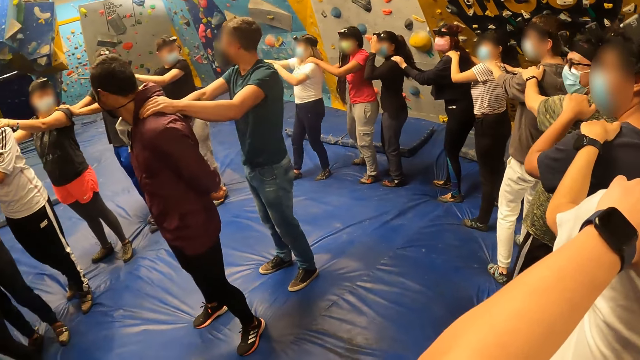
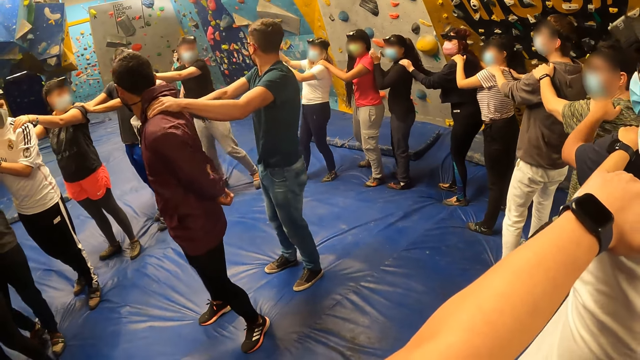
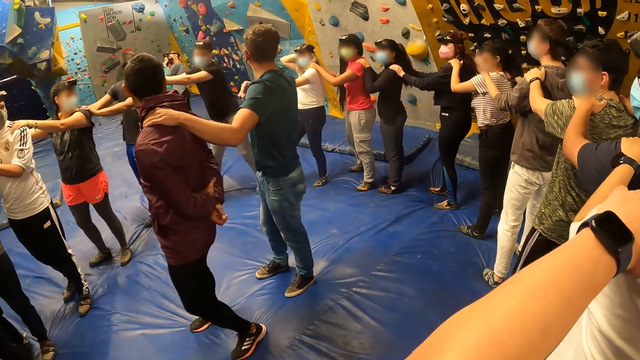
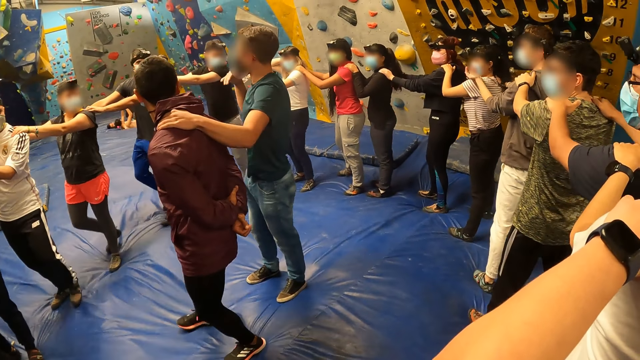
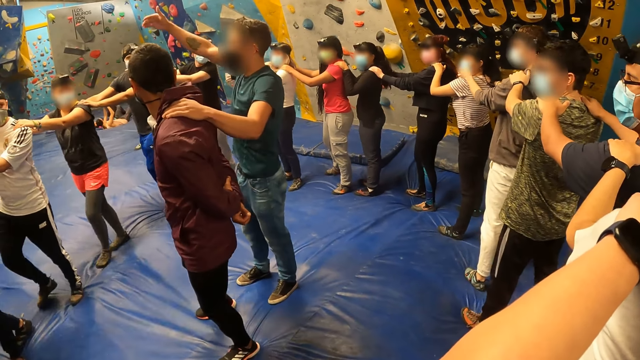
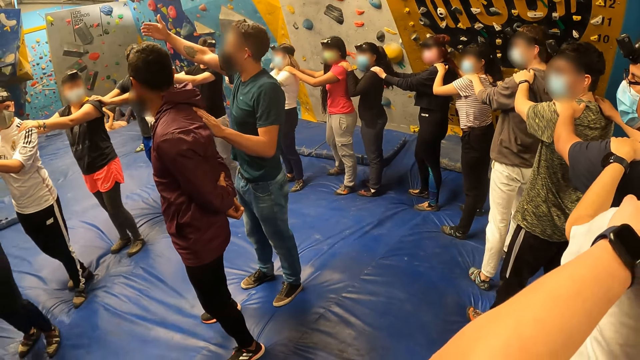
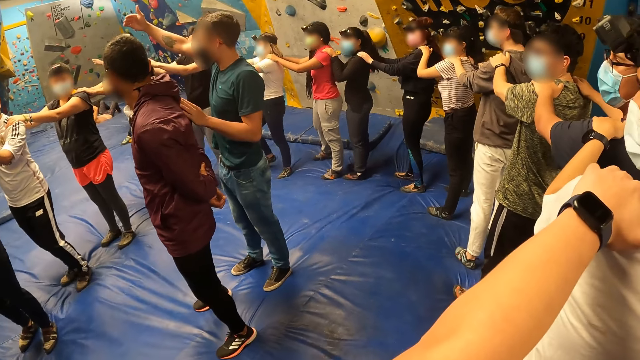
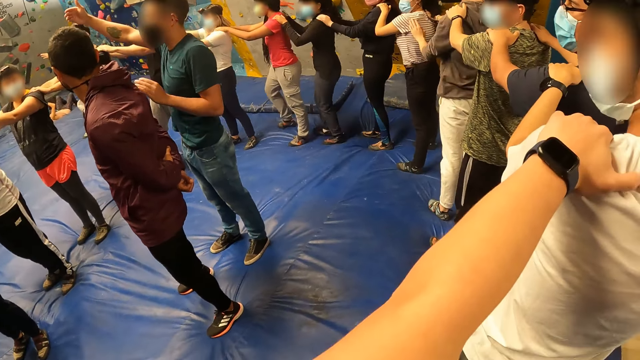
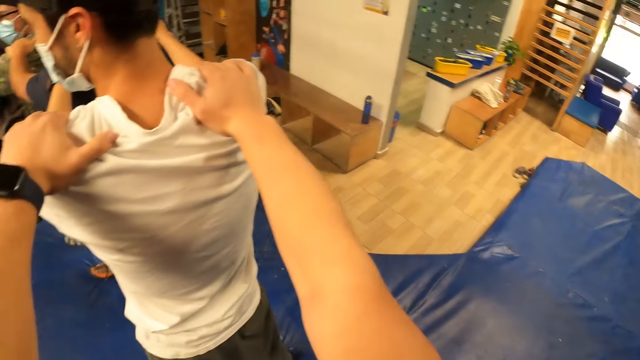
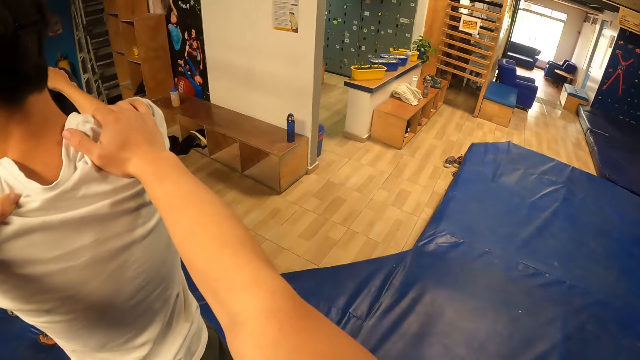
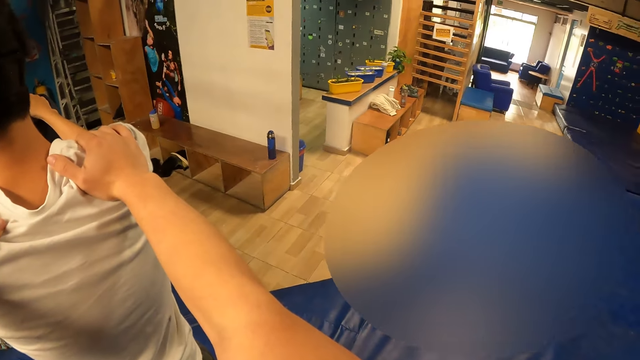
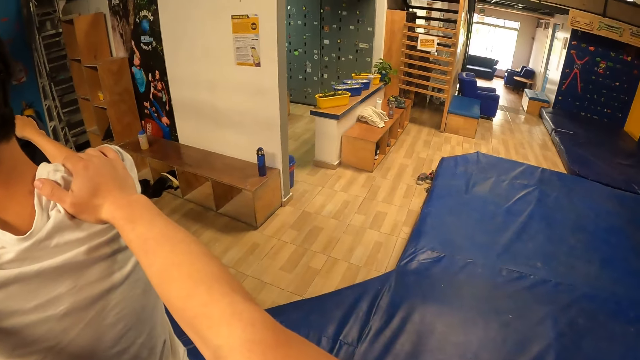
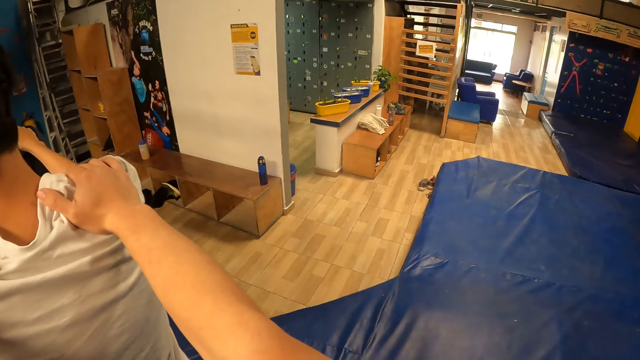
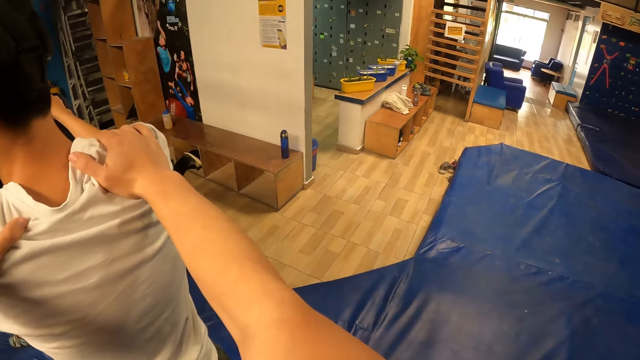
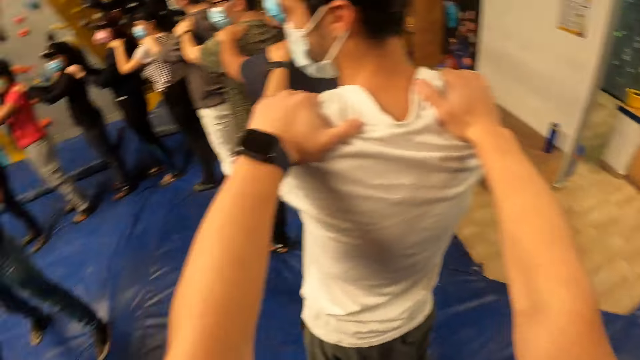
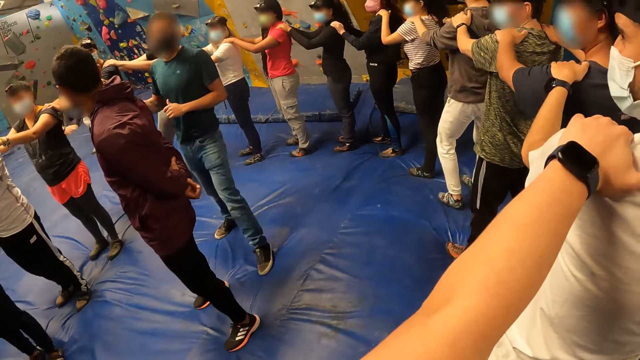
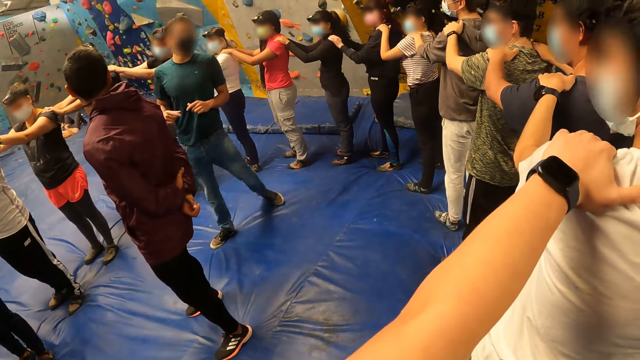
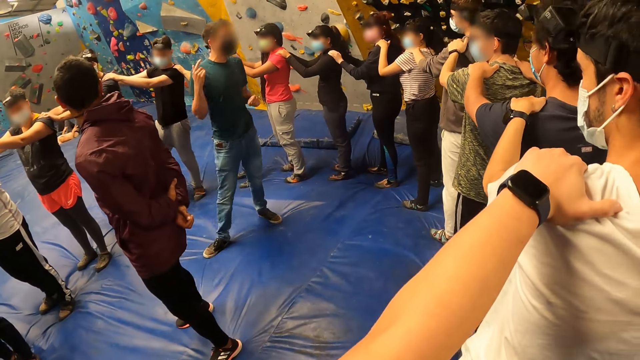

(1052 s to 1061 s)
The camera wearer stops jumping. A man interacts with the group of people. Another man steps backwards. The first man gestures and converses inside the circle. A third man steps backwards.

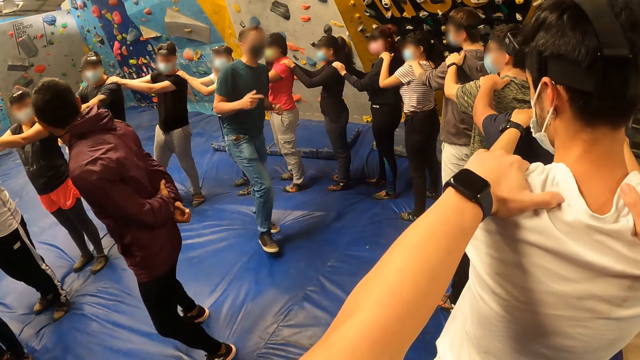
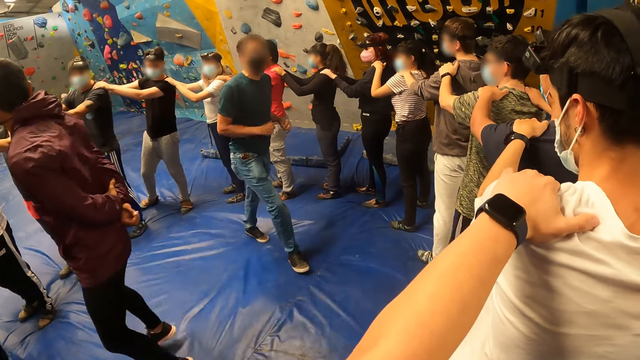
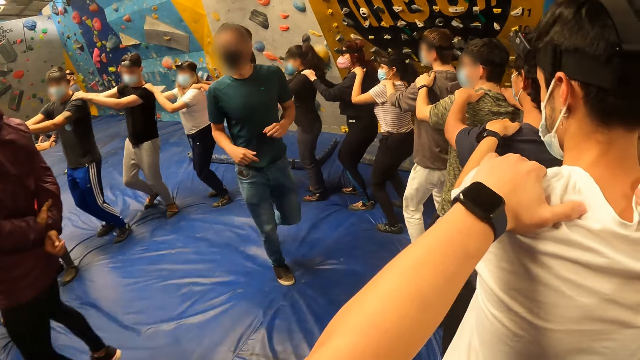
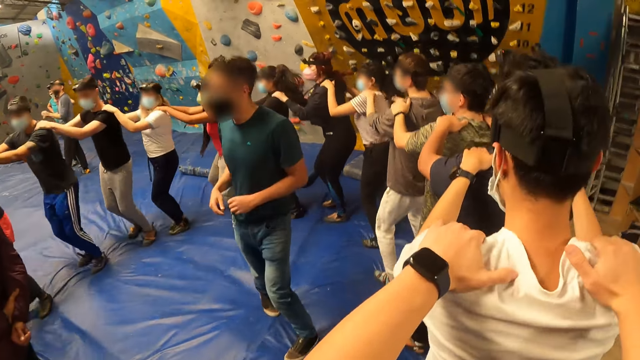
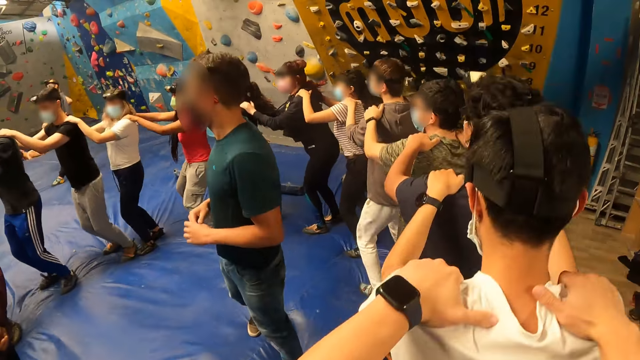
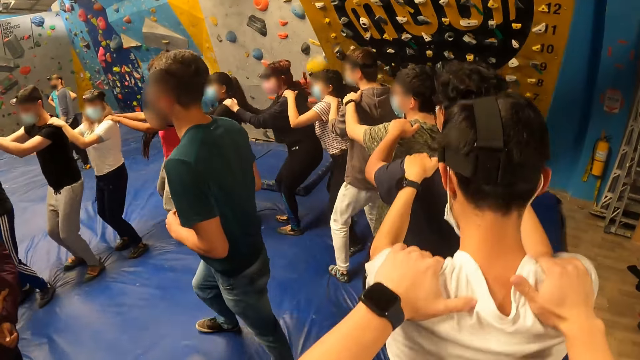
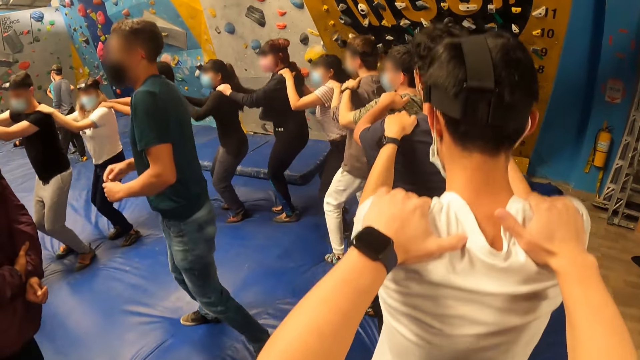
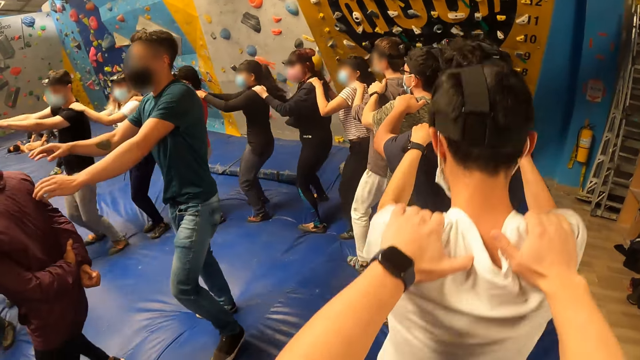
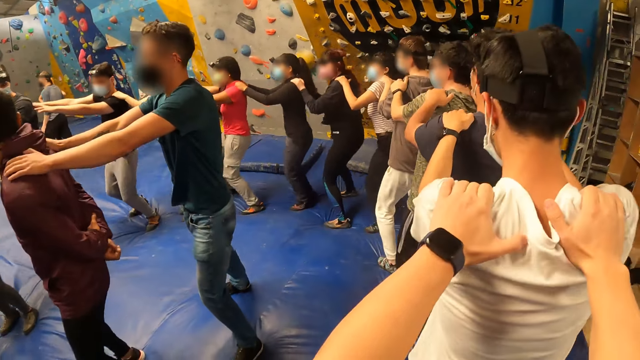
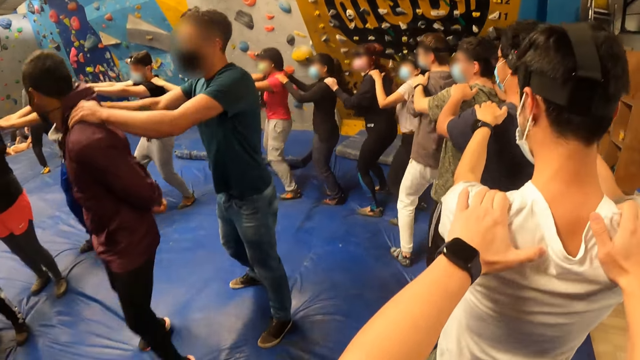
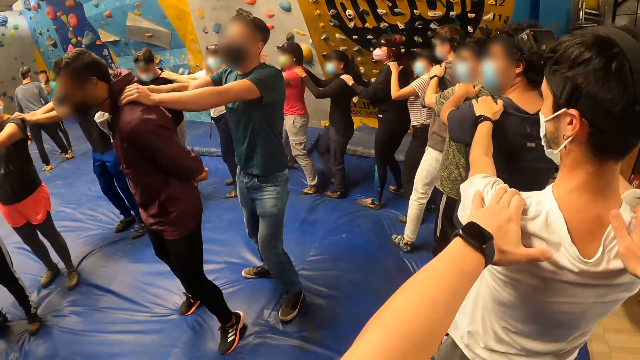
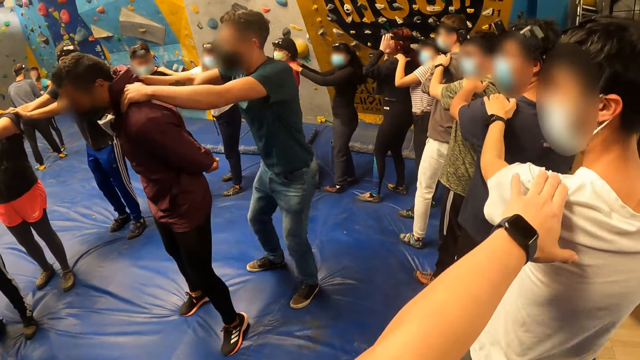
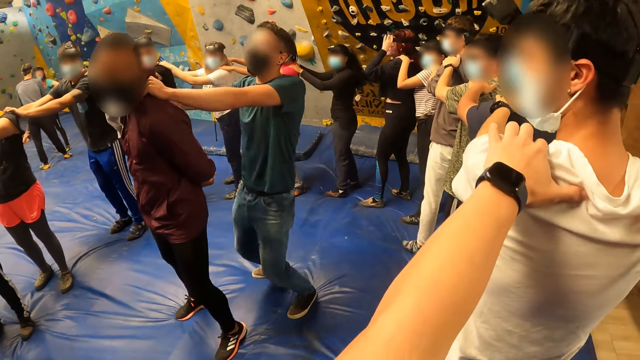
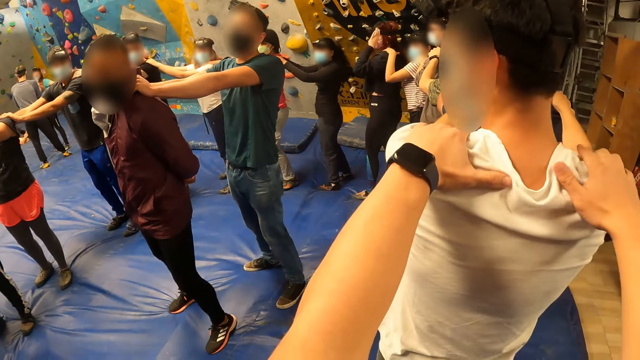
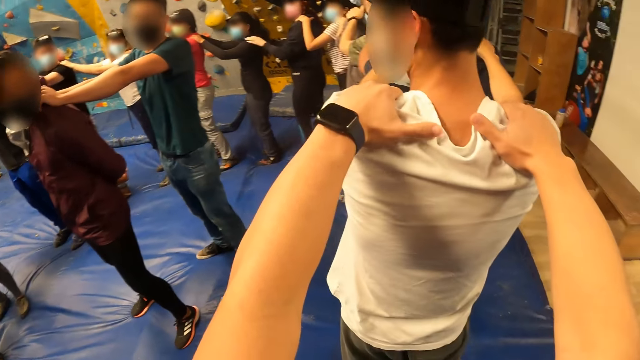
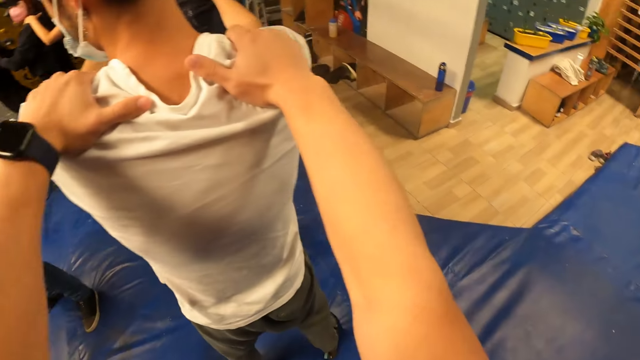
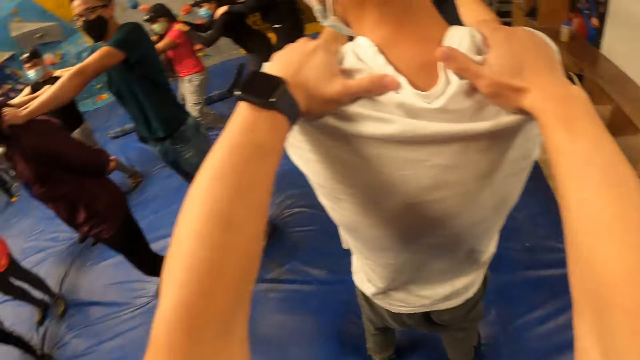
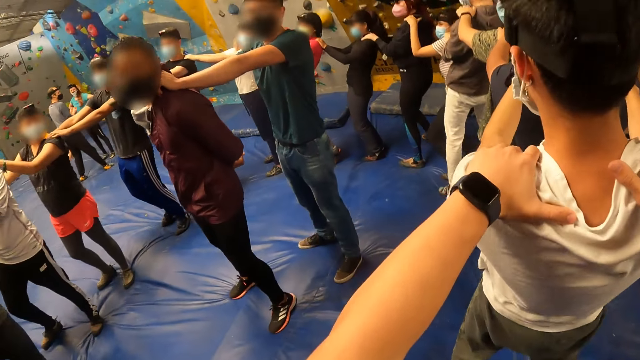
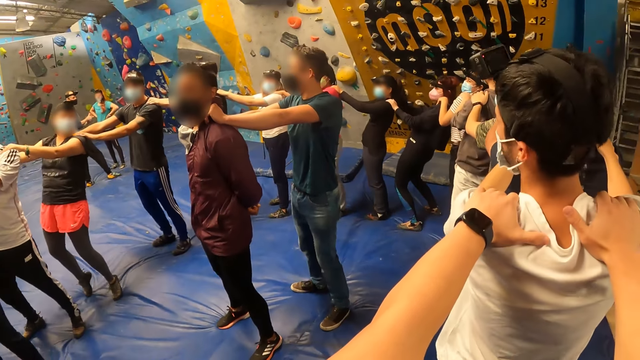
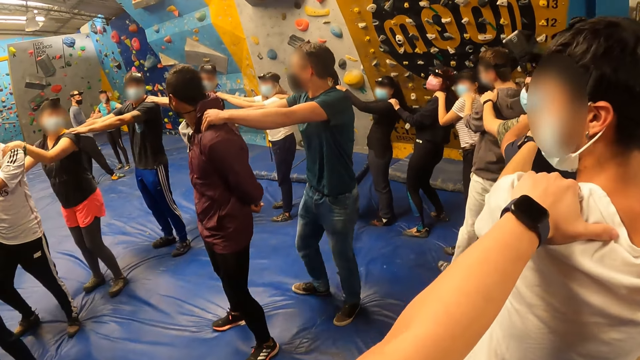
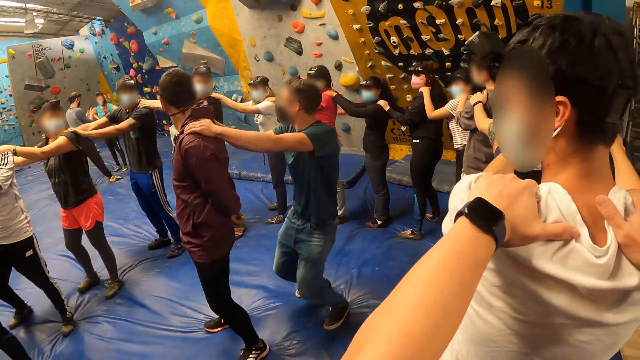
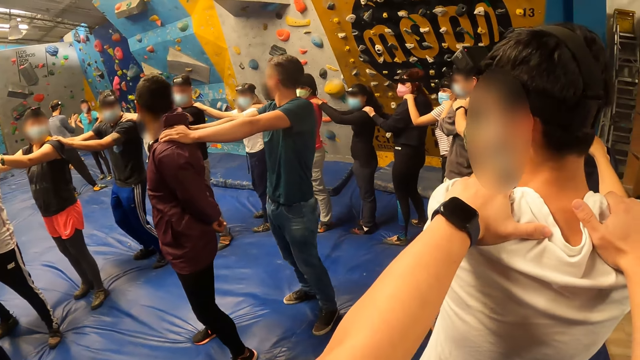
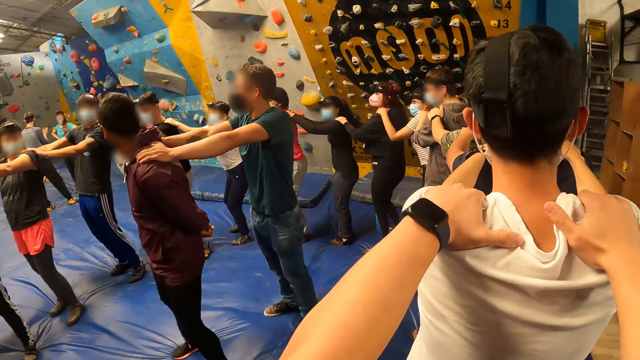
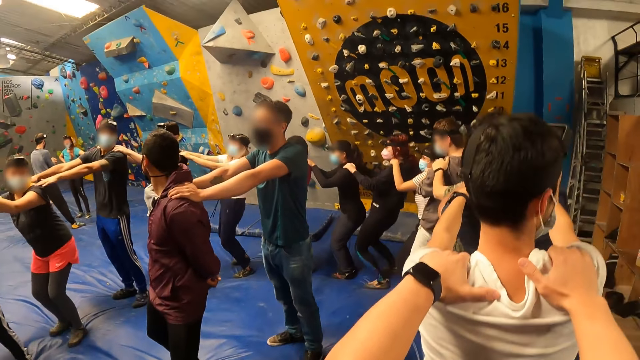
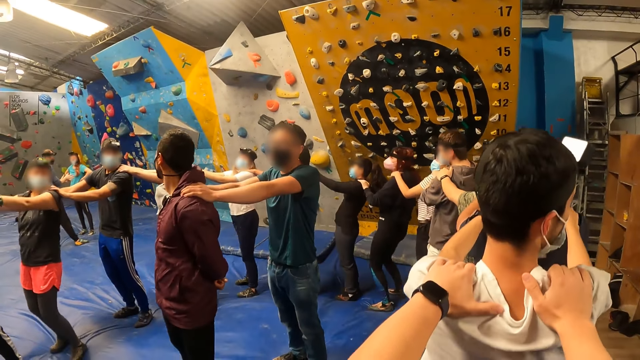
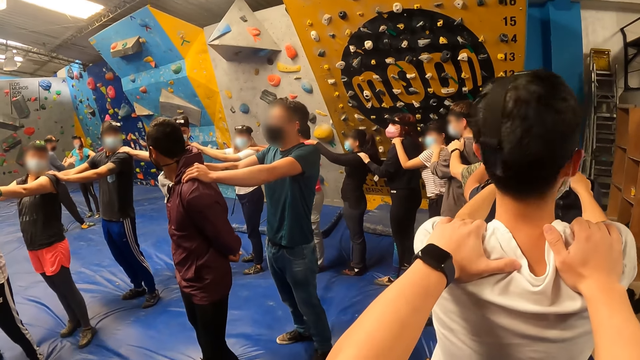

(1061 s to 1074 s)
A man jumps on the mat. The camera wearer jumps in a circular motion on the mat with the group of people. Another man jumps inside the circle. The other man places his hands on the back of the first man's shoulders. The first man jumps in the circle with the other man. The other man interacts with the group of people and instructs the crowd. The camera wearer stretches on the floor with the others. They lean back and forth on the mat. A third man goes back and forth on the mat. The first man goes back and forth on the mat.
